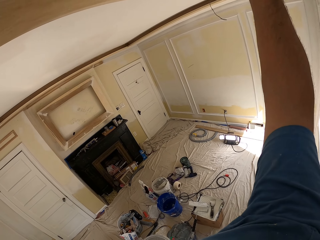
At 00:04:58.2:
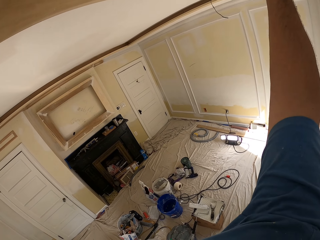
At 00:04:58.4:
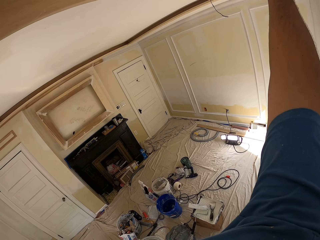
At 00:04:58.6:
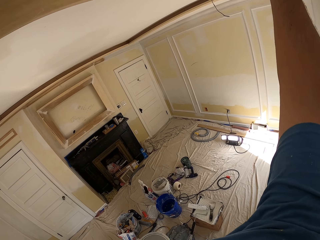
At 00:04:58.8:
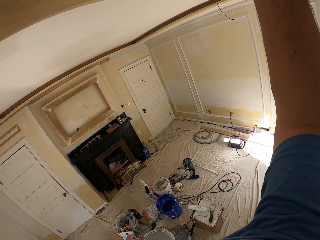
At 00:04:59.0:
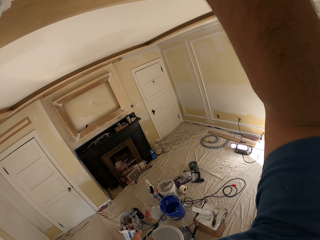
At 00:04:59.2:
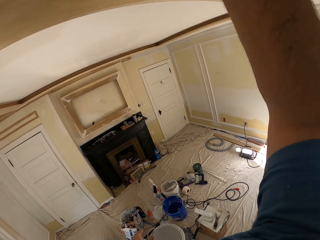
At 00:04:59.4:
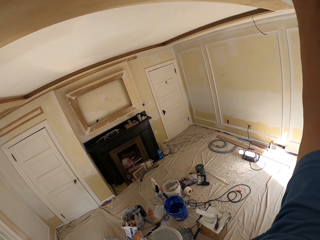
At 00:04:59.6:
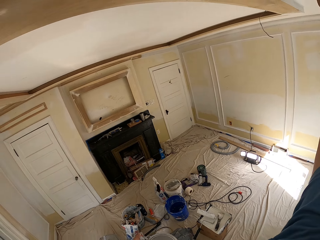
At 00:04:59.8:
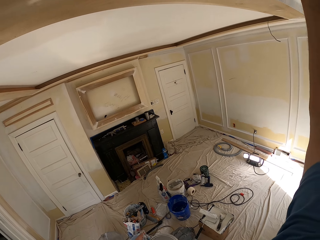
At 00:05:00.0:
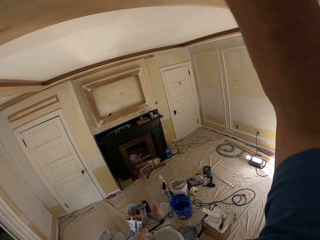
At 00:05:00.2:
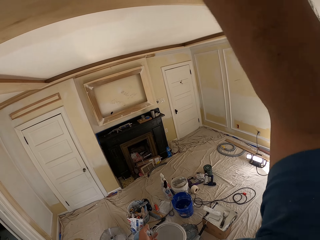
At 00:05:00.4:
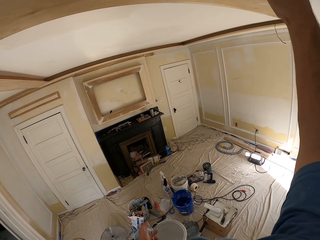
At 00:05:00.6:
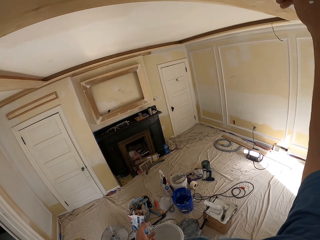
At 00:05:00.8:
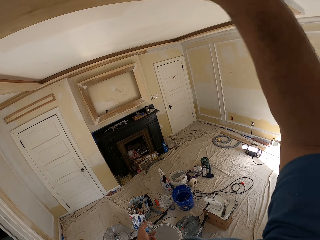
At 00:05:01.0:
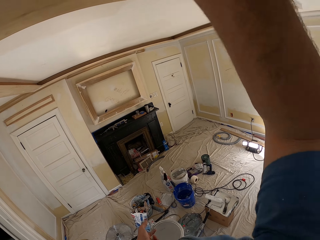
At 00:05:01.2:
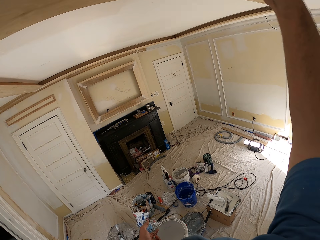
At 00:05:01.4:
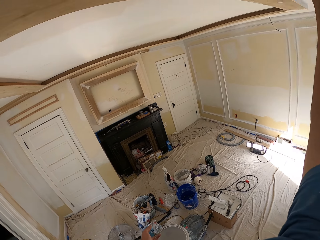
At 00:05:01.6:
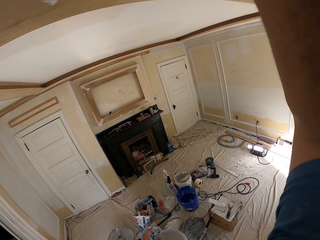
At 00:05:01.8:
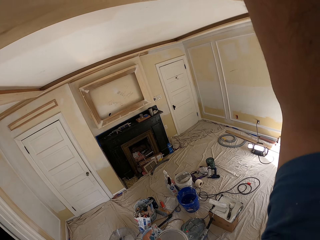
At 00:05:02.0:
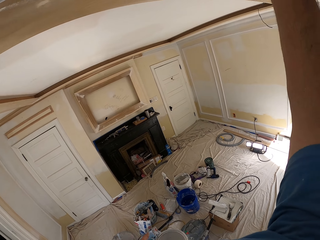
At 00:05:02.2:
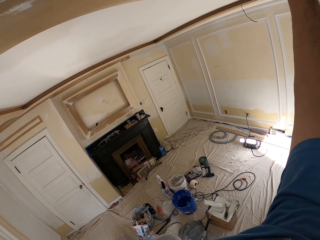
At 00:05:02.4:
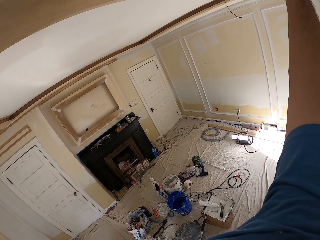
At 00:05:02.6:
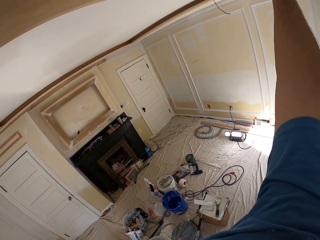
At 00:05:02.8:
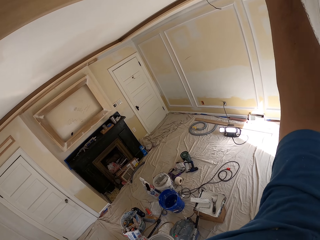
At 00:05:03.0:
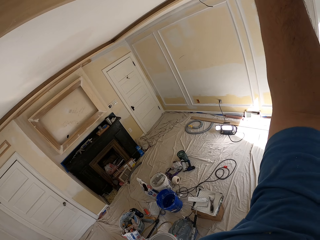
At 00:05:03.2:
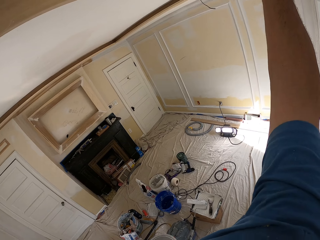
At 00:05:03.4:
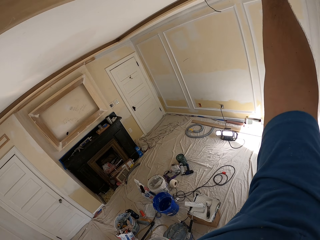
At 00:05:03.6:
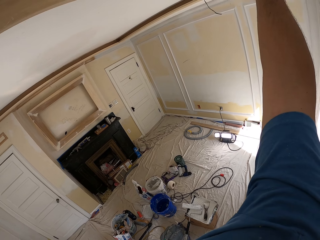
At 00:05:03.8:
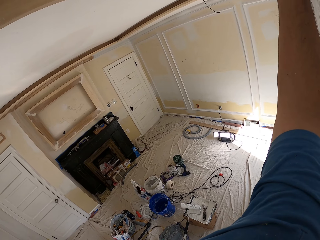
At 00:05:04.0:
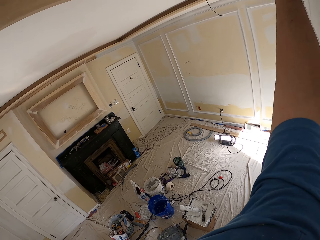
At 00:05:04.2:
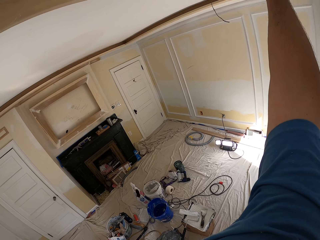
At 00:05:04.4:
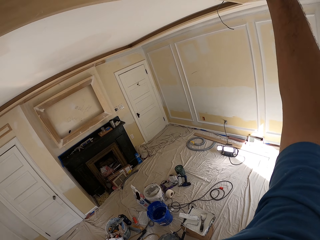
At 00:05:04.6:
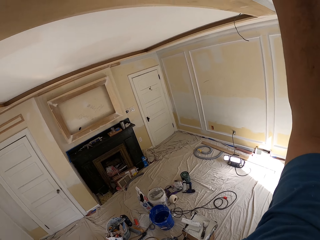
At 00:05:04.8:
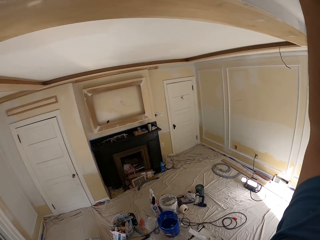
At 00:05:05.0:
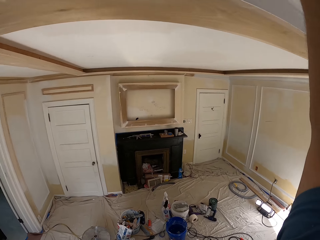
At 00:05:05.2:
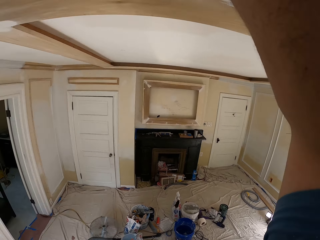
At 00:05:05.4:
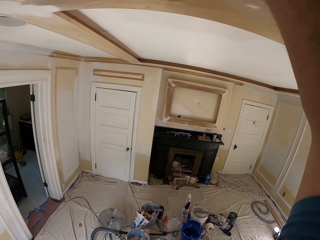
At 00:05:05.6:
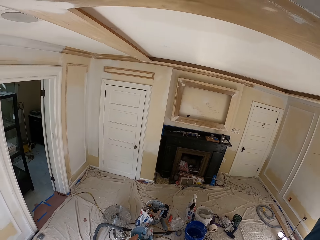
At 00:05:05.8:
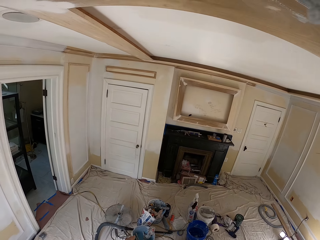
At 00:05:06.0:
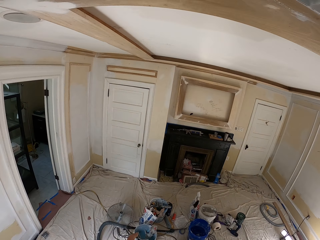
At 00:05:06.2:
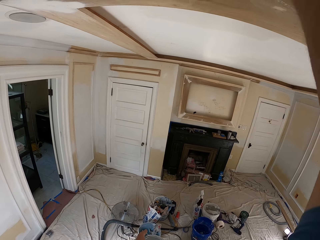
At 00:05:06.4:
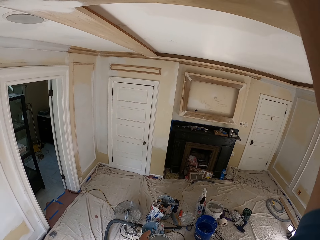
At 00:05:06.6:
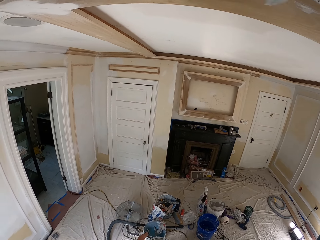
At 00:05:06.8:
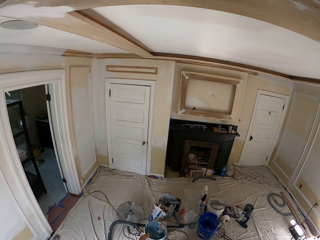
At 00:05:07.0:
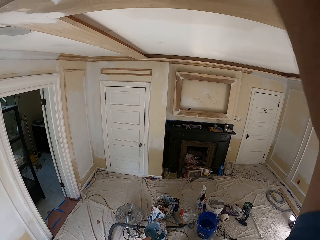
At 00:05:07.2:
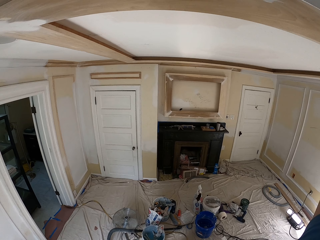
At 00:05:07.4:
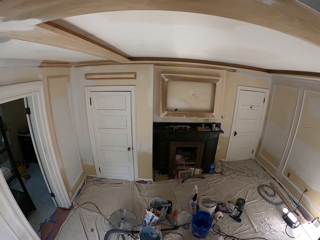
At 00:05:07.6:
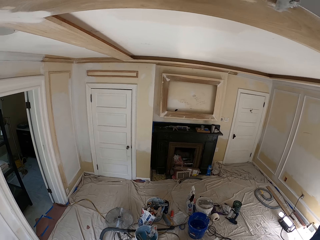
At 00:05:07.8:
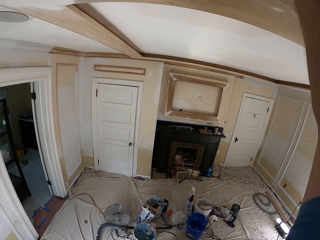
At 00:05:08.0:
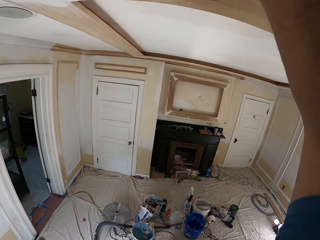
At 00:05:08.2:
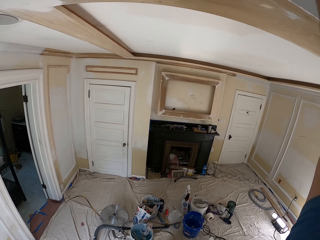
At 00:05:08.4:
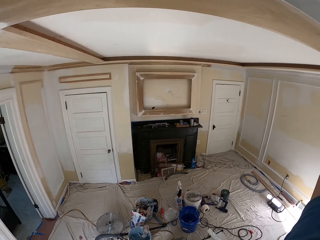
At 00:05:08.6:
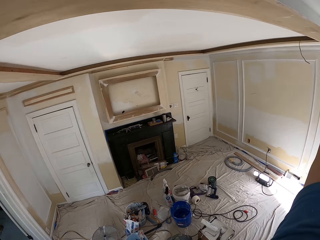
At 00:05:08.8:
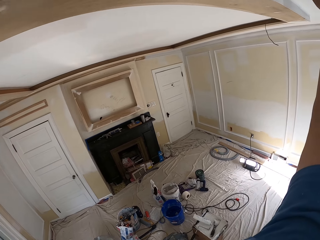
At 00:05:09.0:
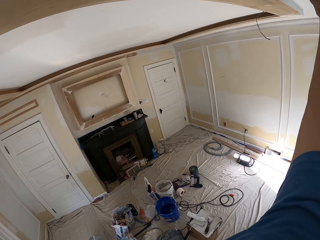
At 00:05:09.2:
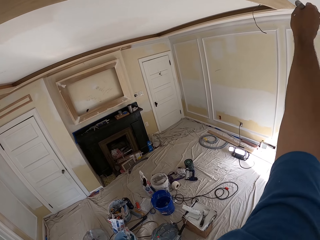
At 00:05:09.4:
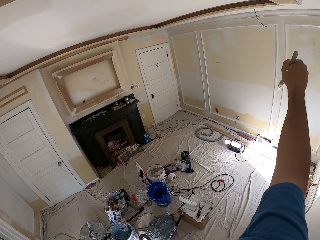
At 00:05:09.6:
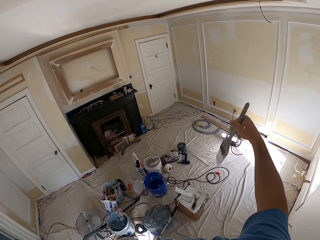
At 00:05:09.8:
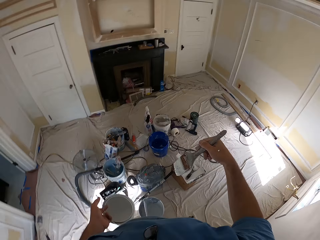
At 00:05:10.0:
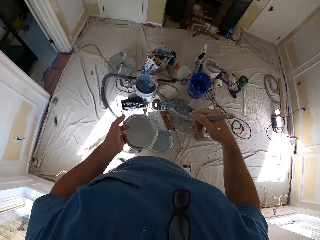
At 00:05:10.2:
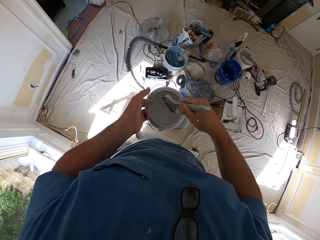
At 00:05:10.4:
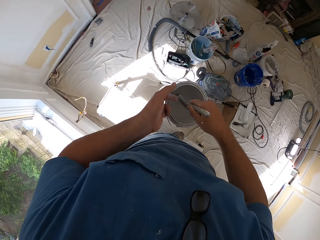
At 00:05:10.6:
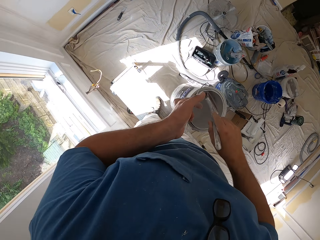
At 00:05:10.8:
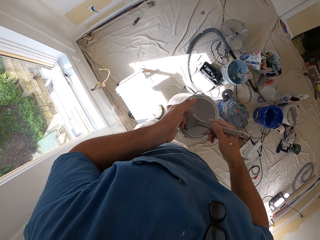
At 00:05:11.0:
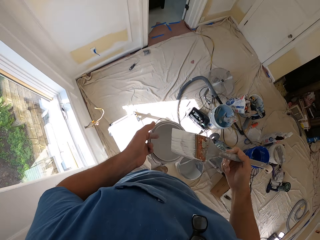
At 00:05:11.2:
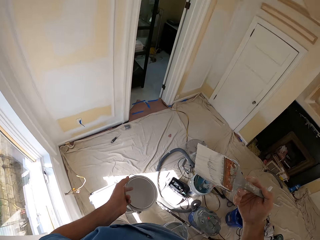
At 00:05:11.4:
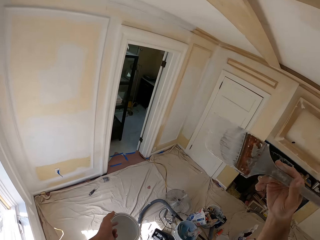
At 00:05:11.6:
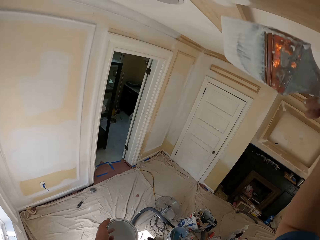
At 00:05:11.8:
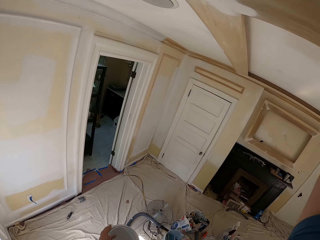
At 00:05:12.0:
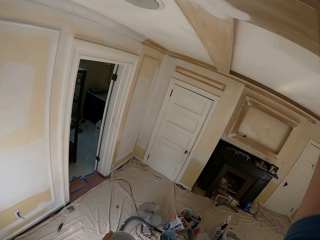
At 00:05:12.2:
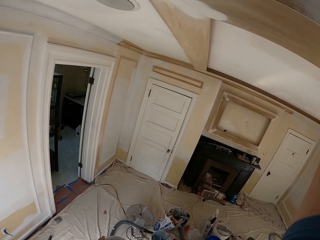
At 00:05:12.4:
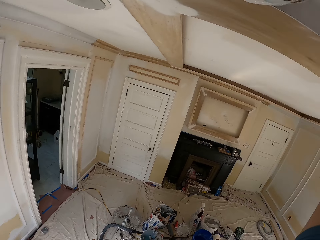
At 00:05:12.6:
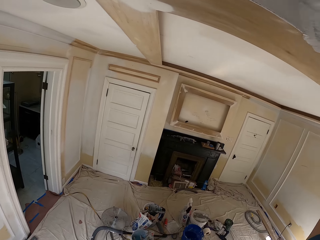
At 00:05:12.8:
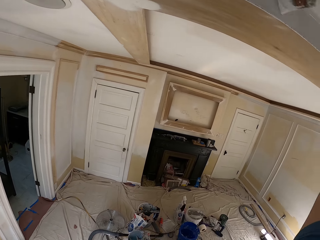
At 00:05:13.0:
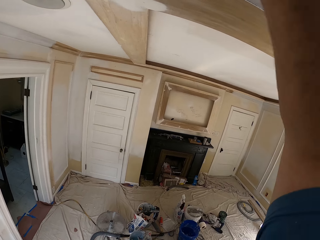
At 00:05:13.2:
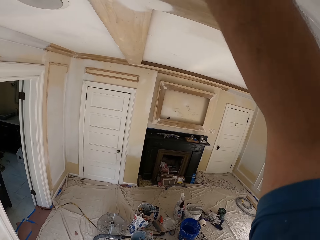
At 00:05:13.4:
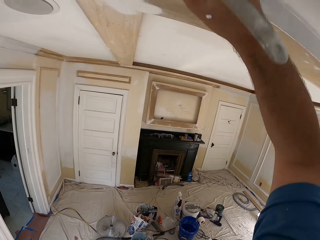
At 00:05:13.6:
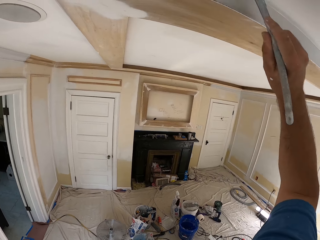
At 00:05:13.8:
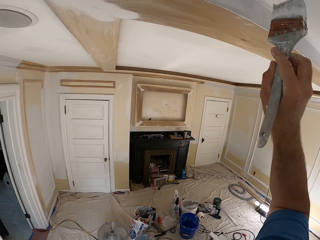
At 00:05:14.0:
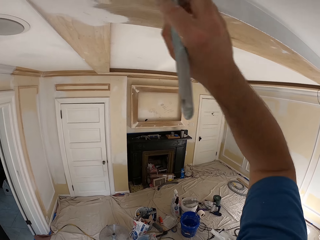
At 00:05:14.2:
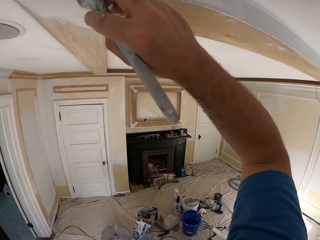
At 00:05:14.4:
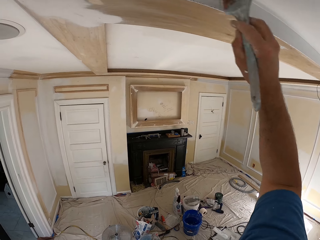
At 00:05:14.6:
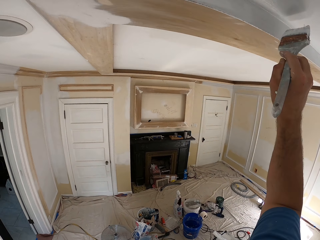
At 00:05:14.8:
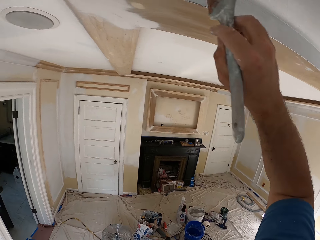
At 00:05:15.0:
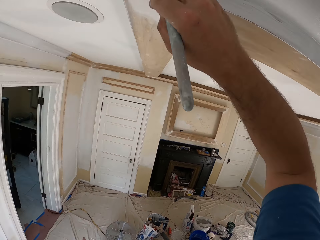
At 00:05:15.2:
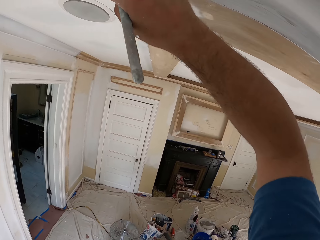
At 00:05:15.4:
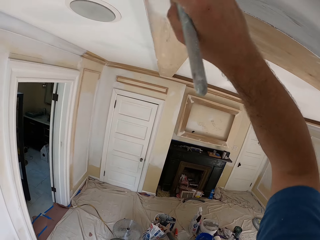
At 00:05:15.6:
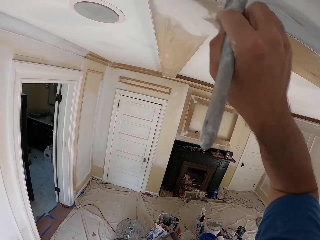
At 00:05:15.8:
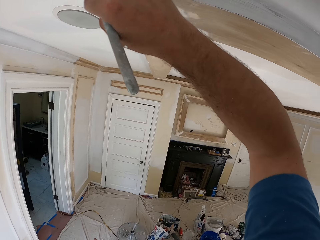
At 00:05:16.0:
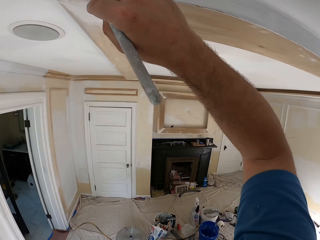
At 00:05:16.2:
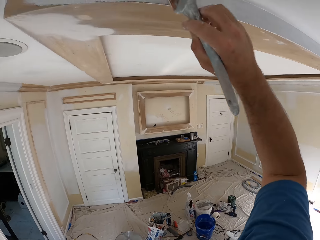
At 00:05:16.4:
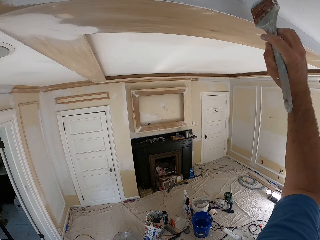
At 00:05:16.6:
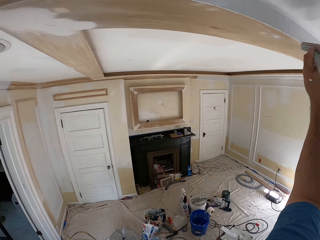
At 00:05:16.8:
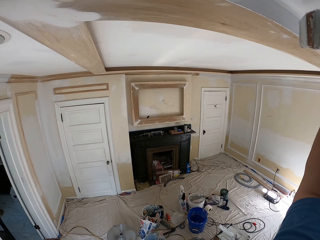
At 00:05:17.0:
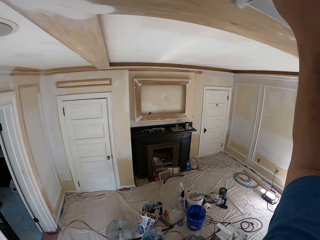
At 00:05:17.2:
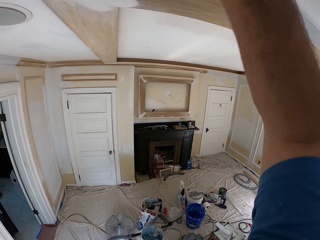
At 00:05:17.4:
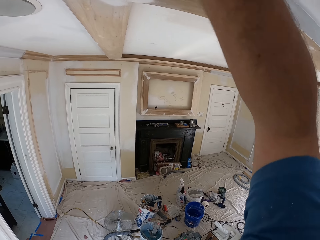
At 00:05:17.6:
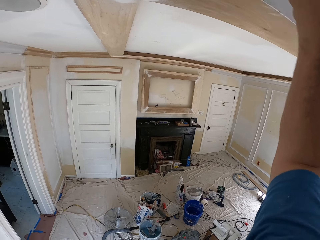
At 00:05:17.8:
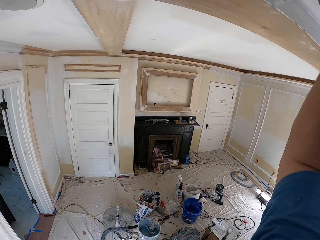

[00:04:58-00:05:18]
The camera wearer paints the ceiling. They dip the paint brush into the paint can. They paint the ceiling of the room with the paint brush.
